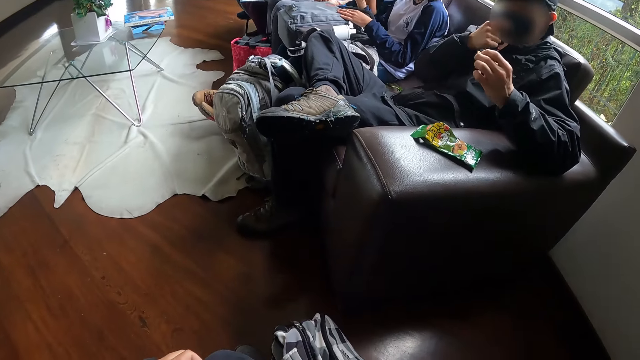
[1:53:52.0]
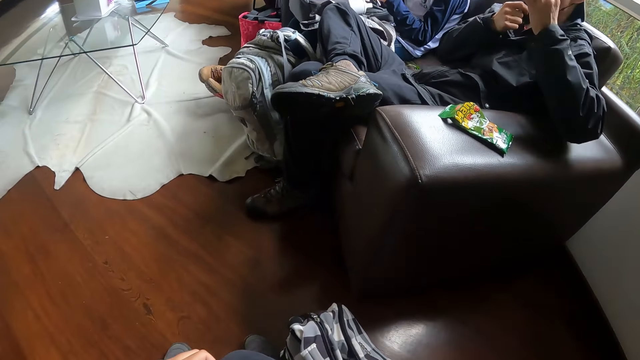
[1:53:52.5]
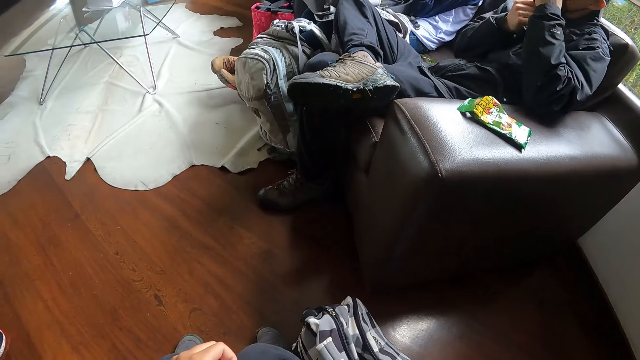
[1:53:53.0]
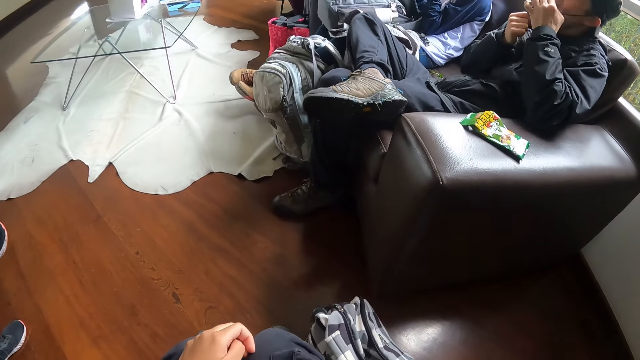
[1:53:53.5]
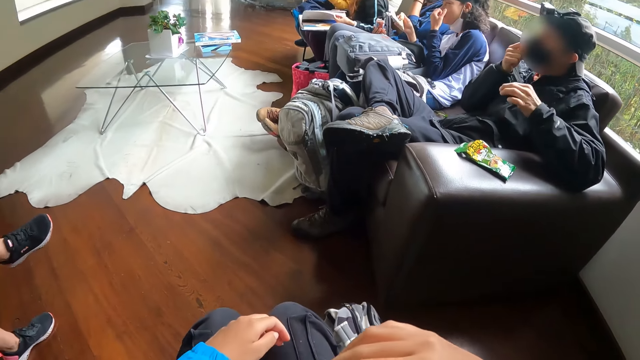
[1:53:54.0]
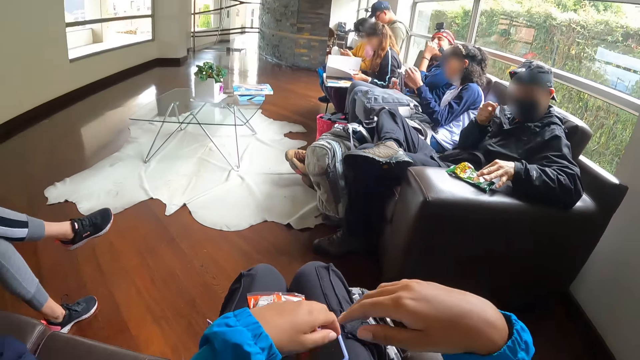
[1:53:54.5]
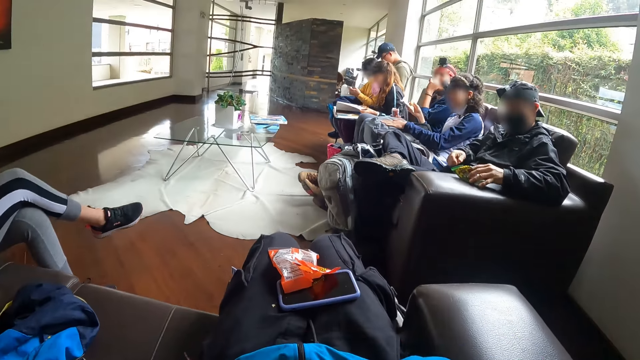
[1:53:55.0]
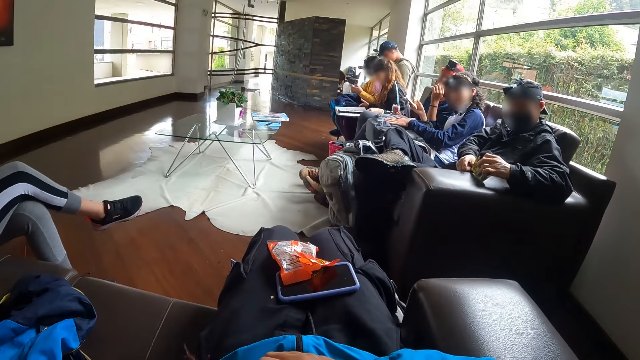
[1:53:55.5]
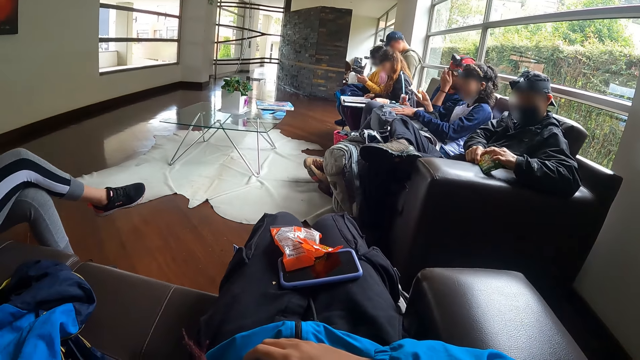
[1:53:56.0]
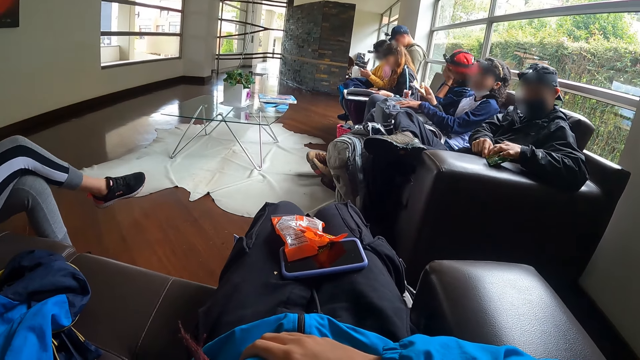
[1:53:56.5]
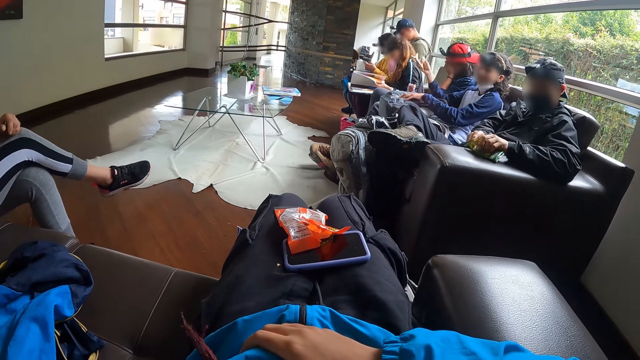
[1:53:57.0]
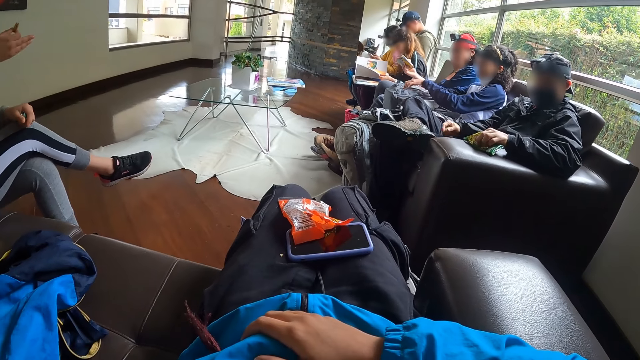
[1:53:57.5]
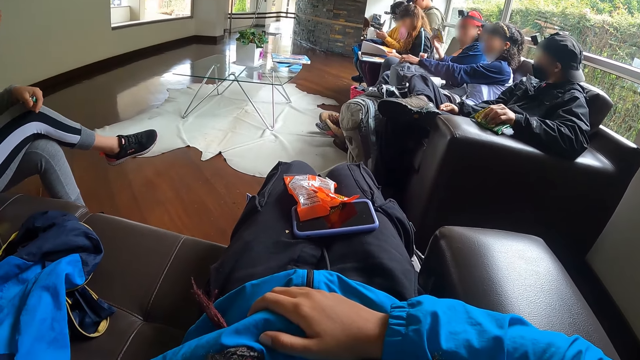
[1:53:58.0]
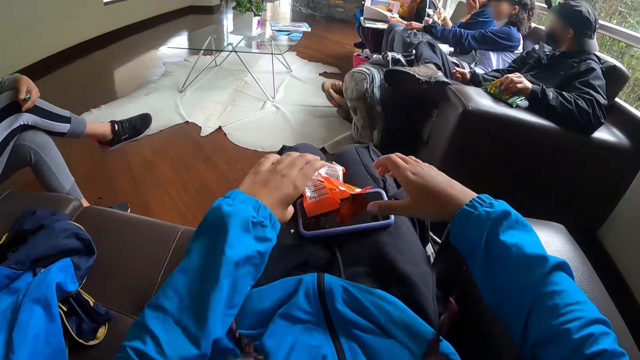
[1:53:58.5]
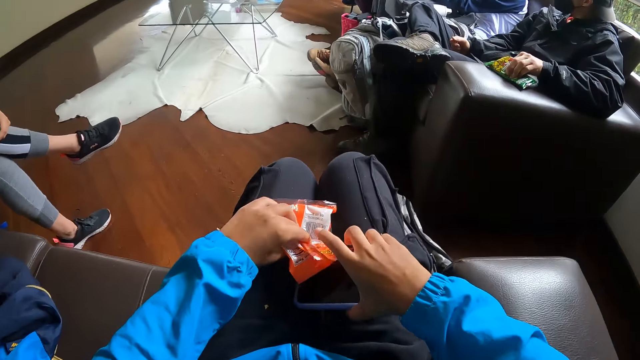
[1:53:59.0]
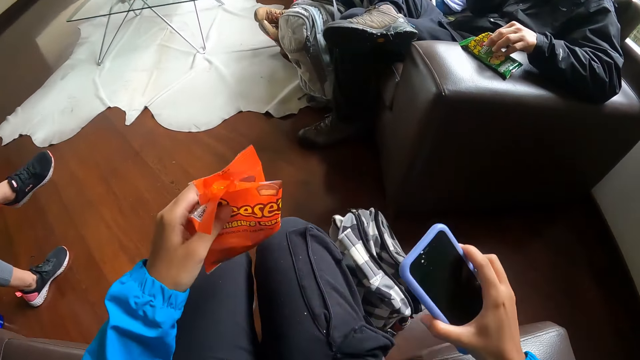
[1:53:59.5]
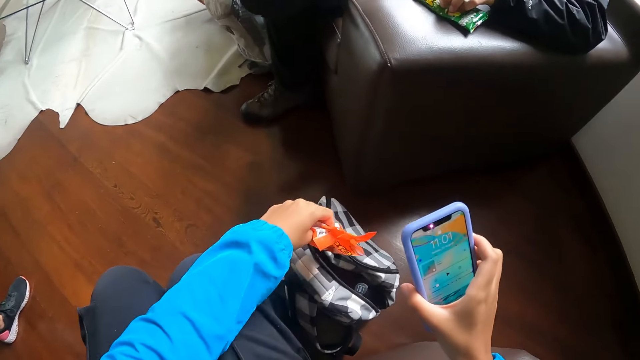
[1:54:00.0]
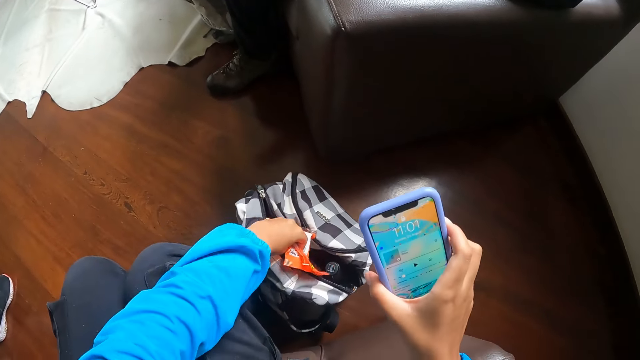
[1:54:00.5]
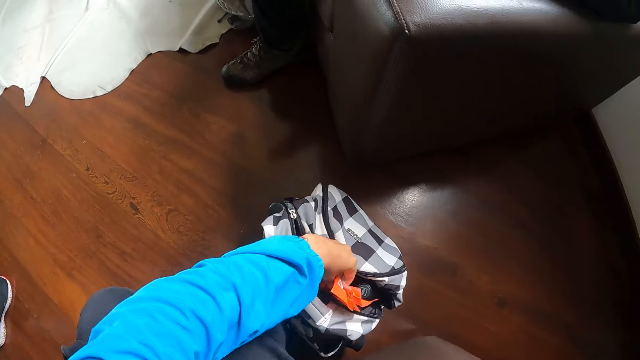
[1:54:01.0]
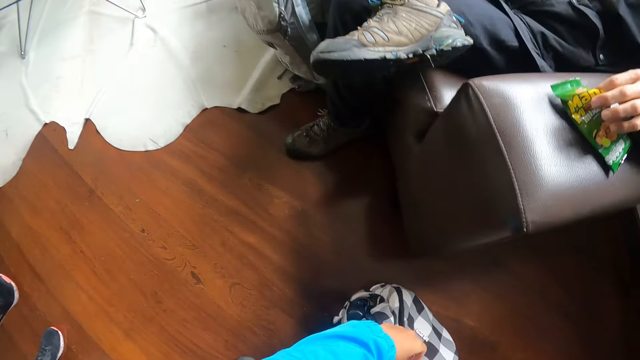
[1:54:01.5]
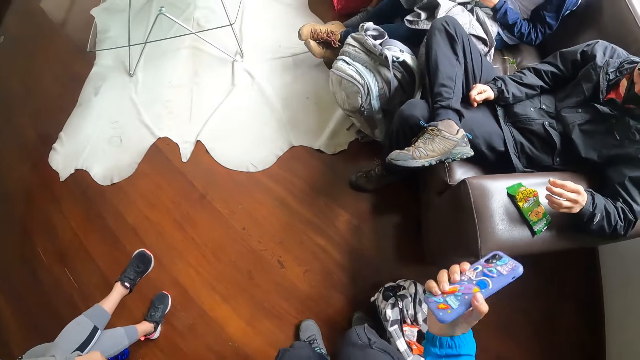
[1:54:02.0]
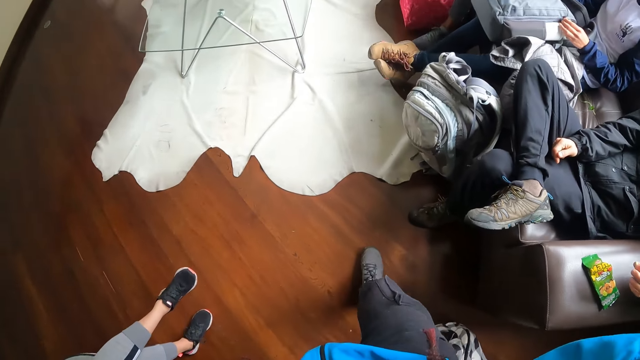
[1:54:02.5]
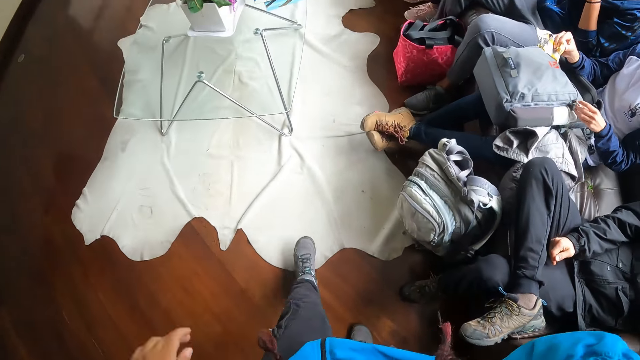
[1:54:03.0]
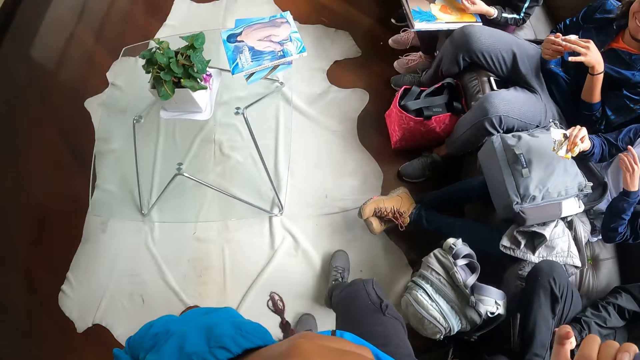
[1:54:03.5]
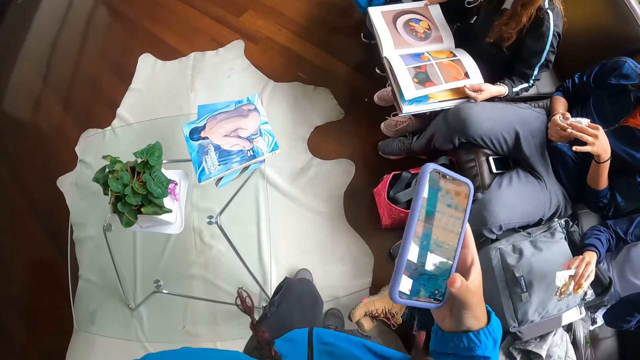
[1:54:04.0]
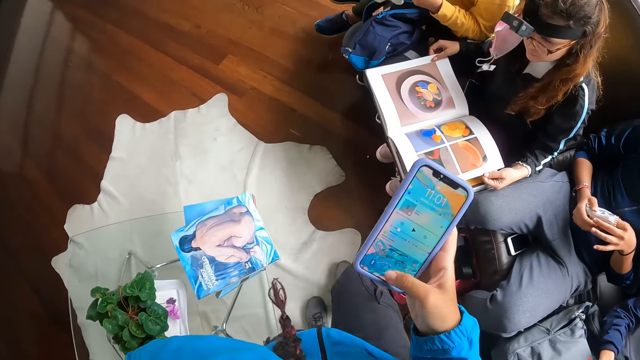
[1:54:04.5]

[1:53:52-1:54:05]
The man adjusts his facemask with his right hand and eats the peanut in his left hand. The camera wearer picks the peanuts pack from her lap with her left hand. She picks a phone from her lap with her right hand. She uses the phone. She drops the peanut pack in the bag with her left hand. The man picks some peanuts from the cheese peanut pack with his left hand. The camera wearer walks. The woman flips through the magazine in her hands. The camera wearer operates the phone with her right hand.

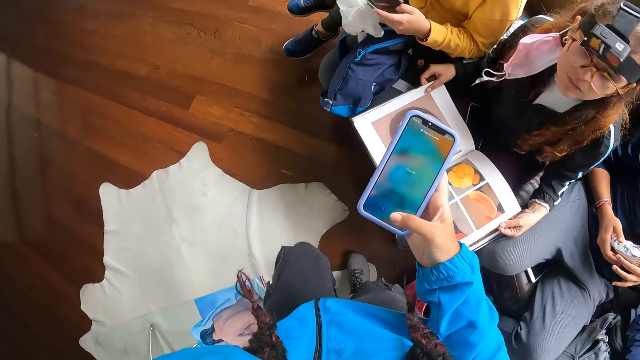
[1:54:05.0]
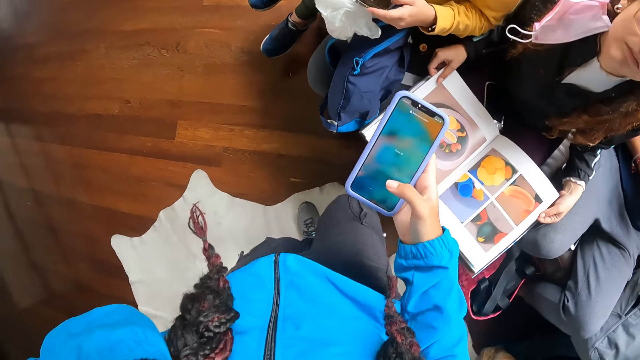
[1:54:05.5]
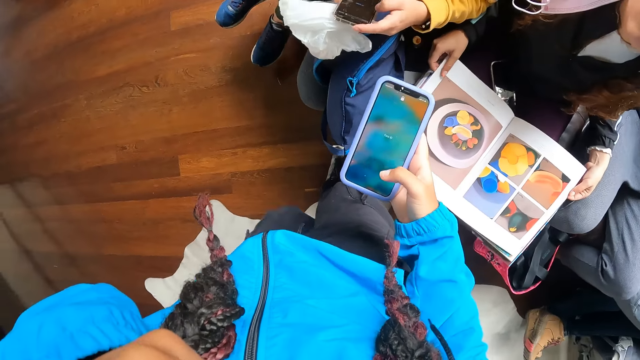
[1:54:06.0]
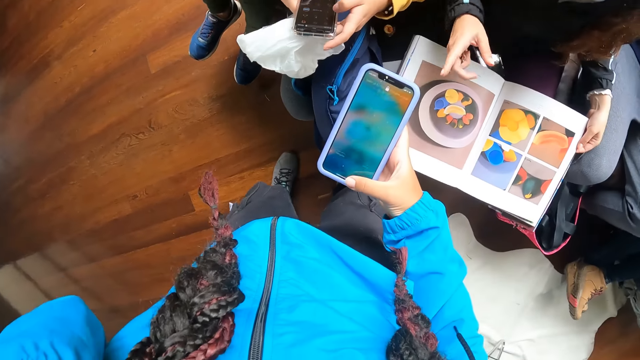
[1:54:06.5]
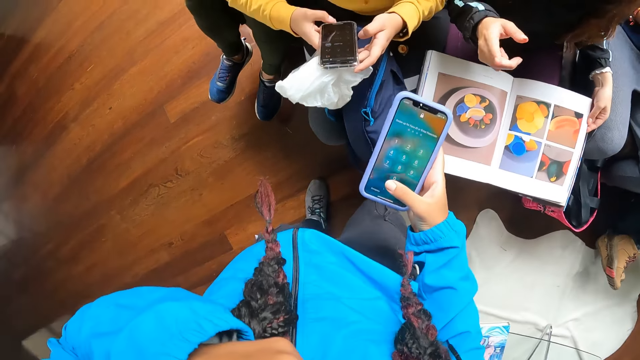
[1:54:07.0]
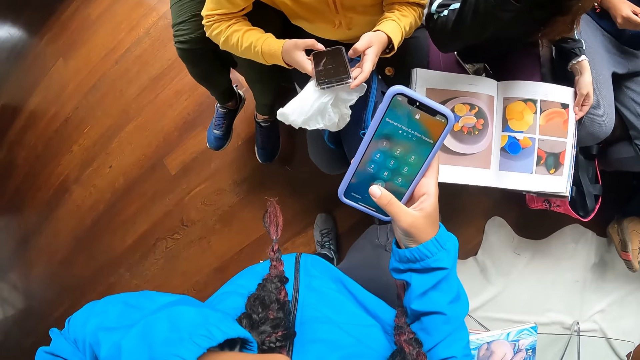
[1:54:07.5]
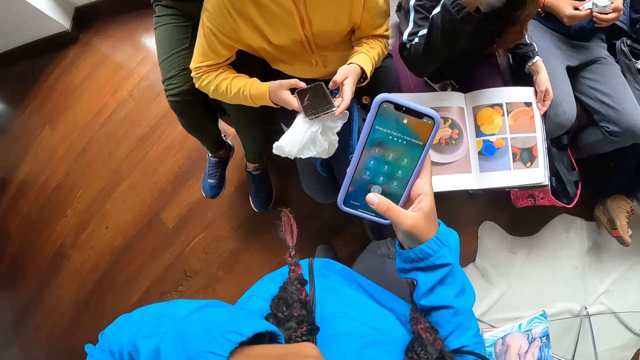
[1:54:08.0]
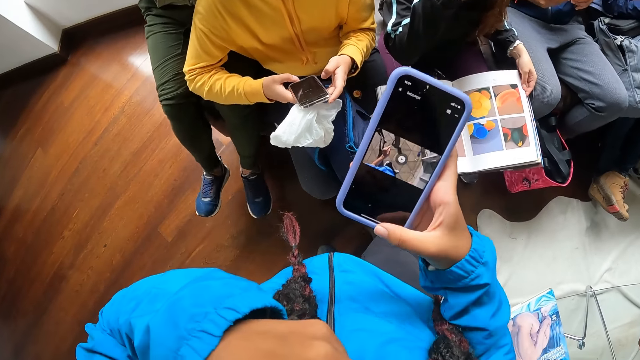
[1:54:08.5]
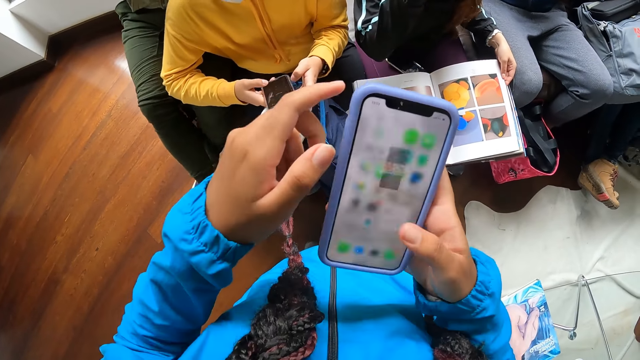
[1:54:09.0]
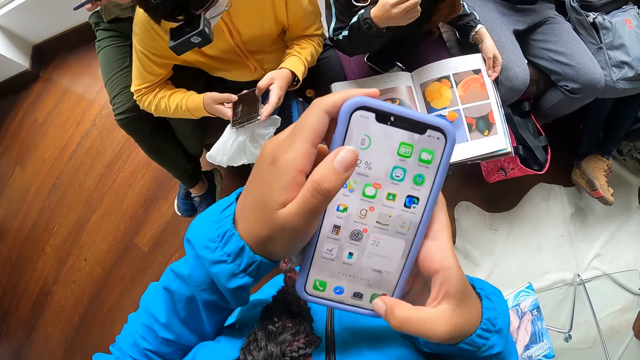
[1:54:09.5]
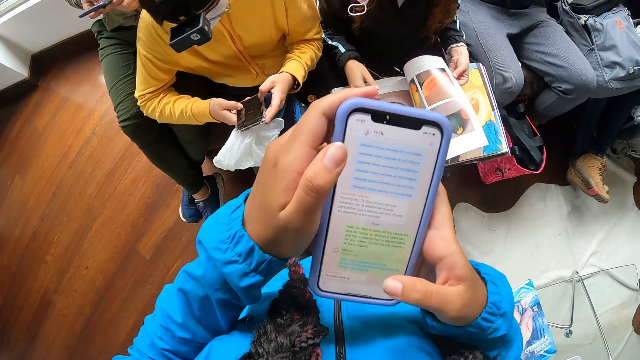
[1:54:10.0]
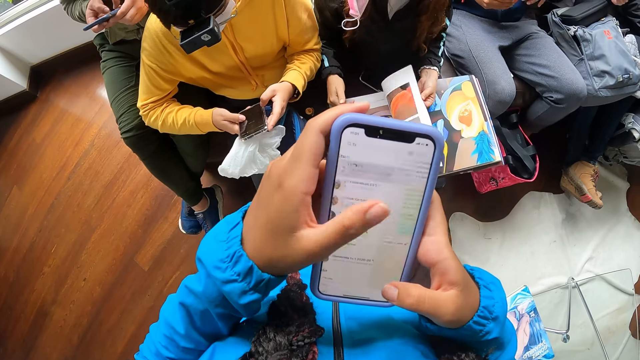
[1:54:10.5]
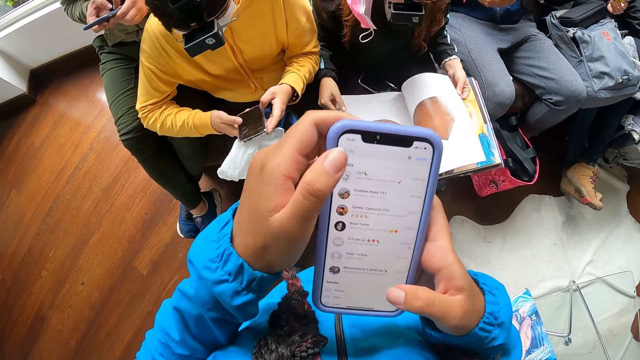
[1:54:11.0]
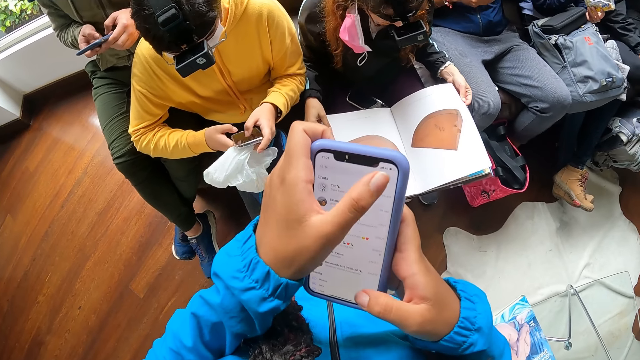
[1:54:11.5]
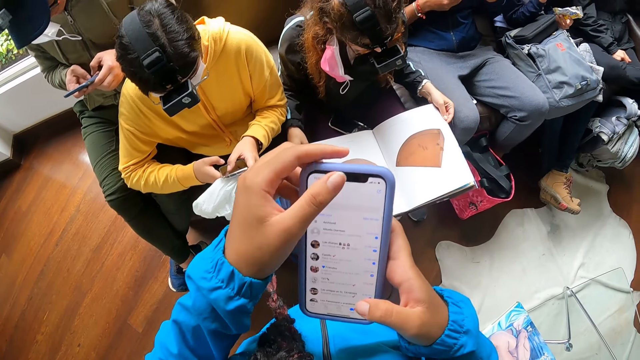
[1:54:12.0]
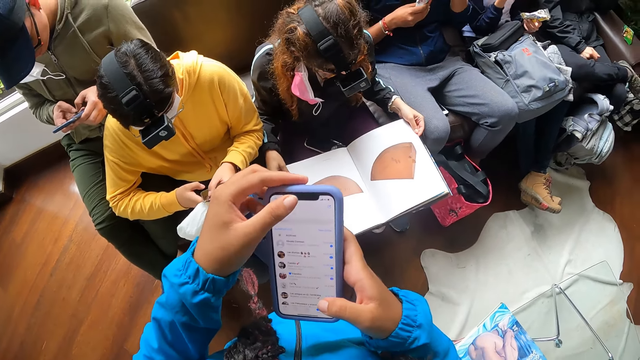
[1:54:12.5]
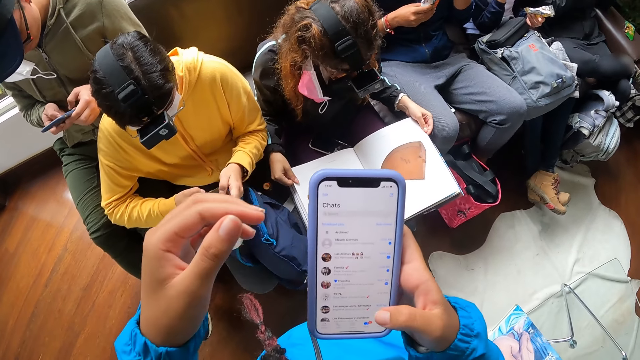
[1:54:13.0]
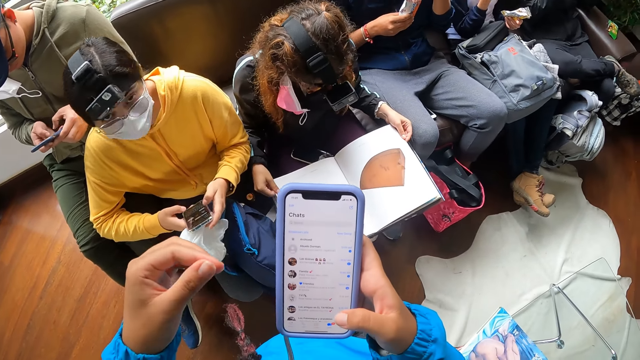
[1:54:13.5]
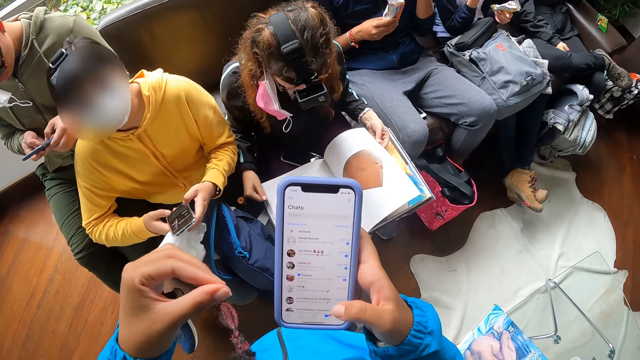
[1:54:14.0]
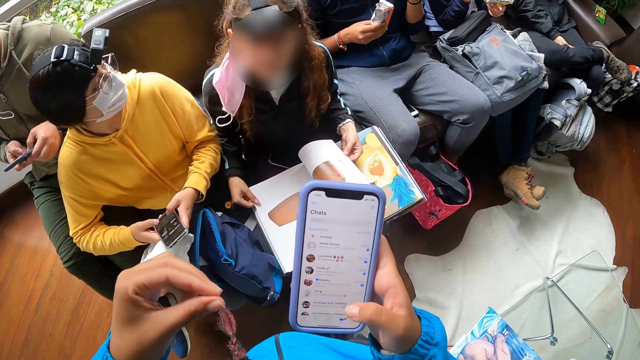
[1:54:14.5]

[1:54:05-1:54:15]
A woman operates a phone in her hands. The camera wearer operates the phone in her right hand with her left hand. A man operates a phone in his hands.
